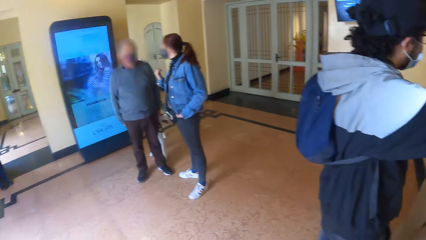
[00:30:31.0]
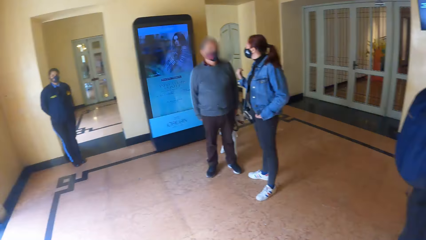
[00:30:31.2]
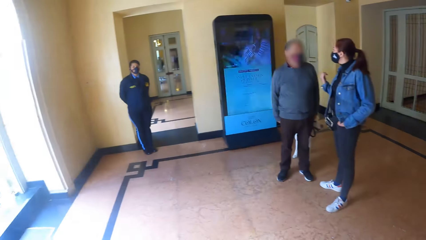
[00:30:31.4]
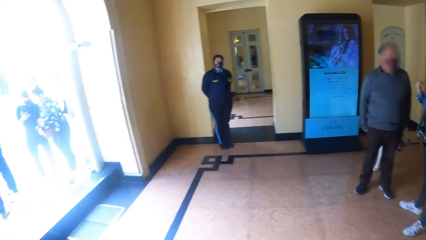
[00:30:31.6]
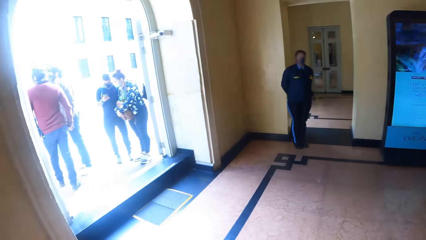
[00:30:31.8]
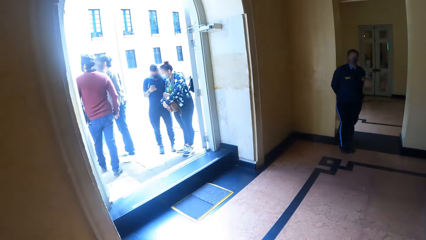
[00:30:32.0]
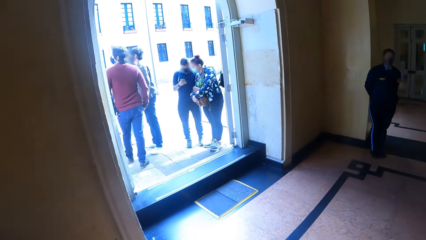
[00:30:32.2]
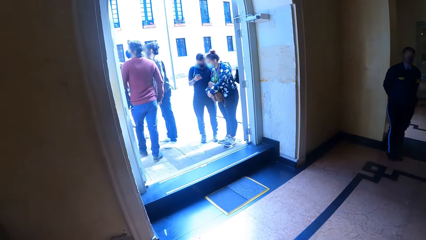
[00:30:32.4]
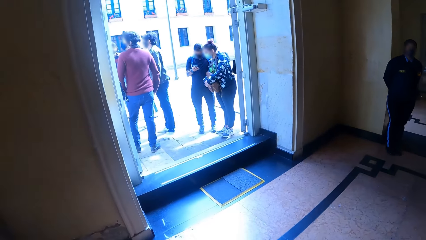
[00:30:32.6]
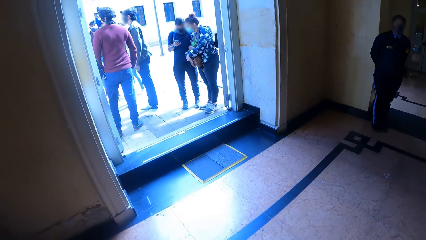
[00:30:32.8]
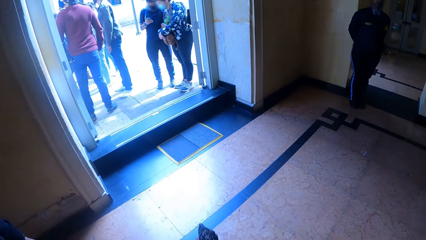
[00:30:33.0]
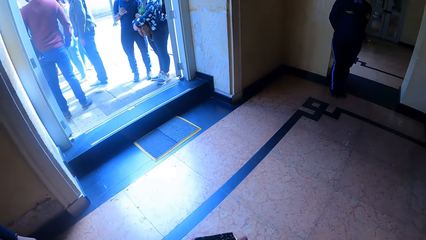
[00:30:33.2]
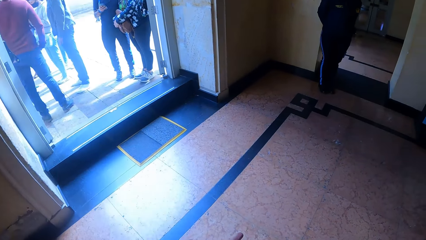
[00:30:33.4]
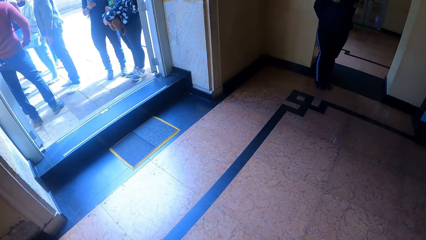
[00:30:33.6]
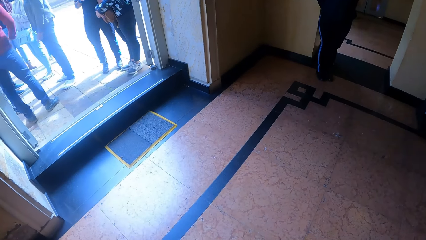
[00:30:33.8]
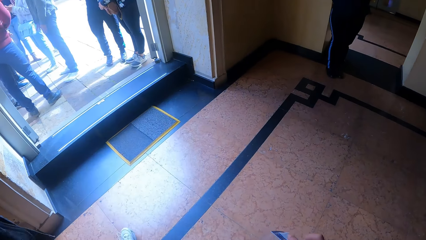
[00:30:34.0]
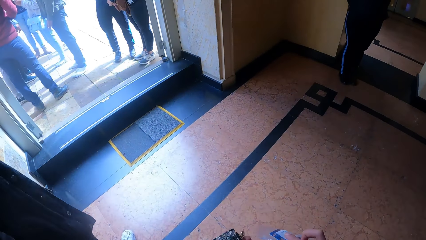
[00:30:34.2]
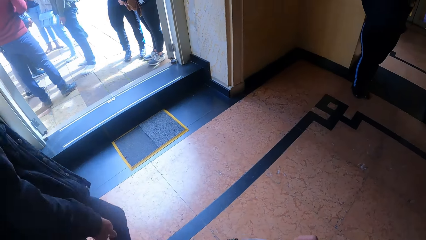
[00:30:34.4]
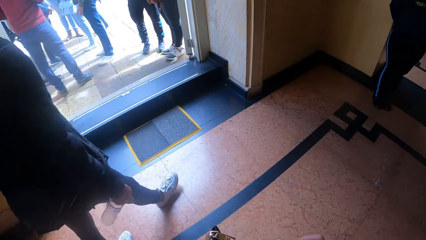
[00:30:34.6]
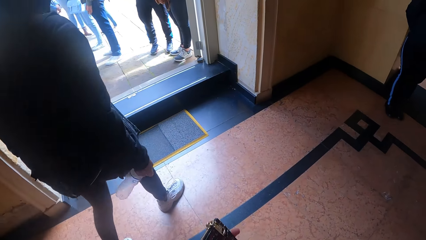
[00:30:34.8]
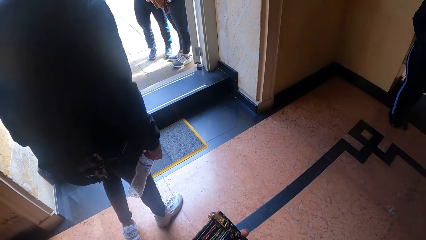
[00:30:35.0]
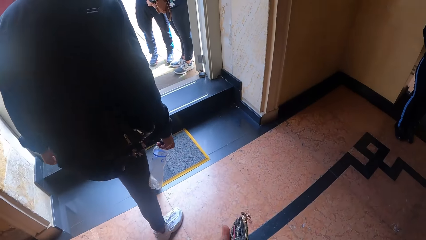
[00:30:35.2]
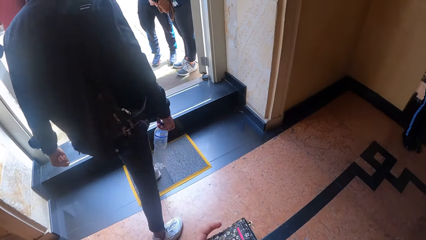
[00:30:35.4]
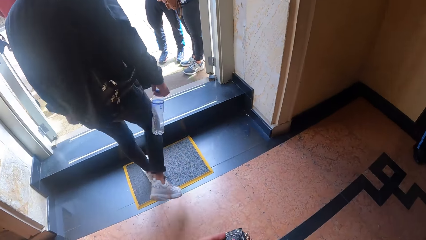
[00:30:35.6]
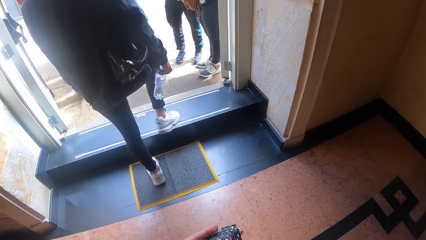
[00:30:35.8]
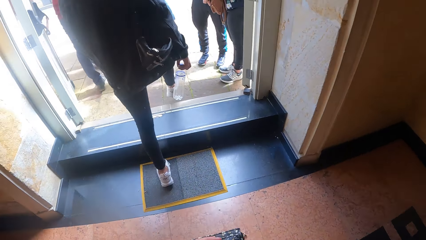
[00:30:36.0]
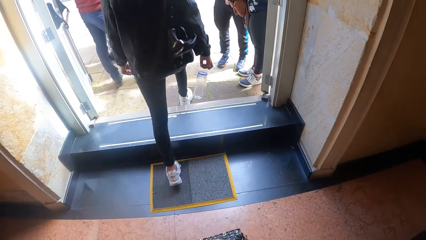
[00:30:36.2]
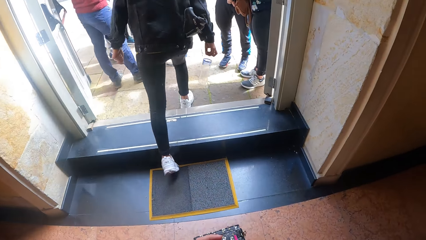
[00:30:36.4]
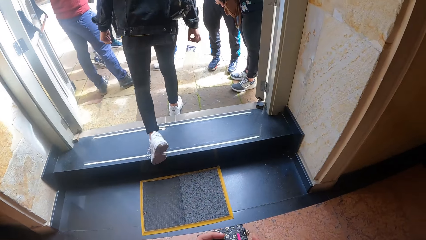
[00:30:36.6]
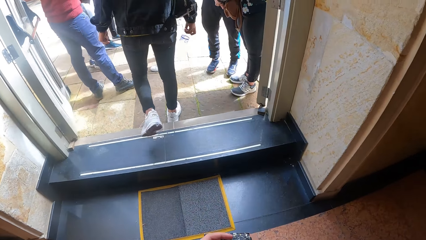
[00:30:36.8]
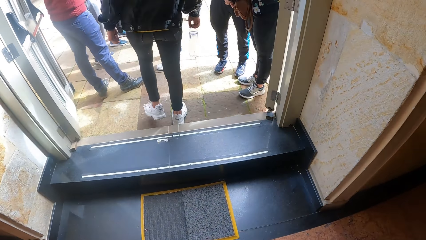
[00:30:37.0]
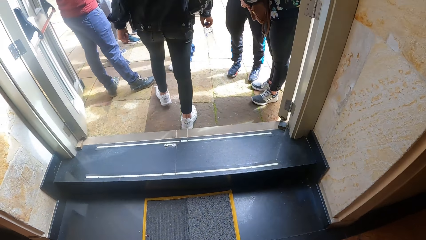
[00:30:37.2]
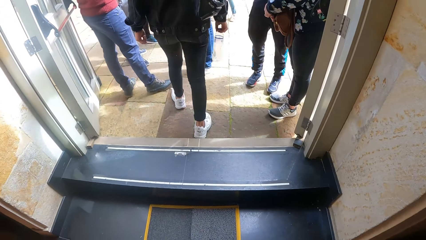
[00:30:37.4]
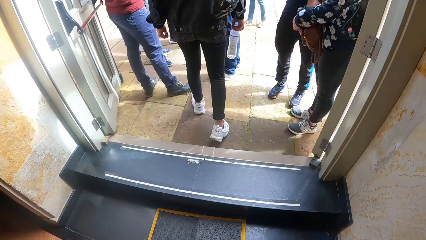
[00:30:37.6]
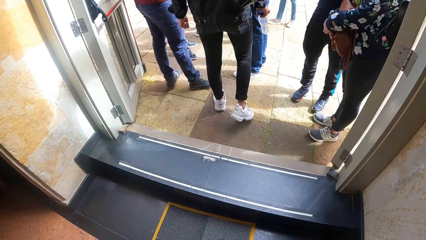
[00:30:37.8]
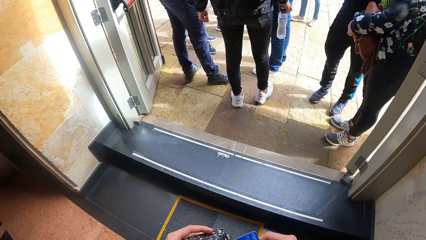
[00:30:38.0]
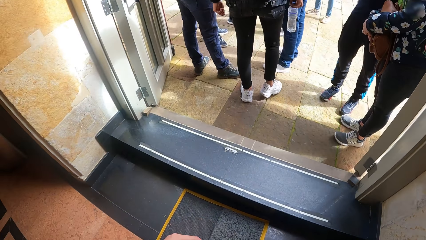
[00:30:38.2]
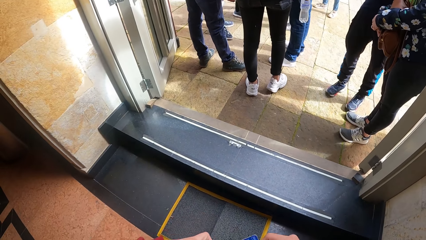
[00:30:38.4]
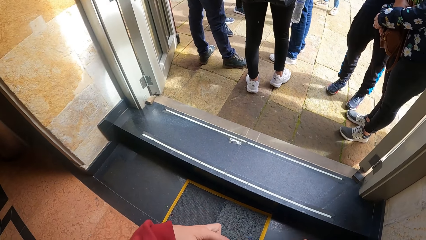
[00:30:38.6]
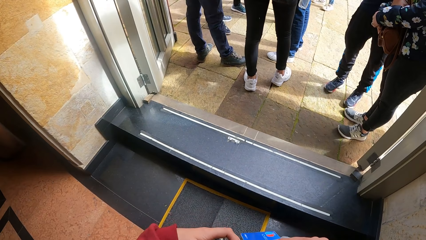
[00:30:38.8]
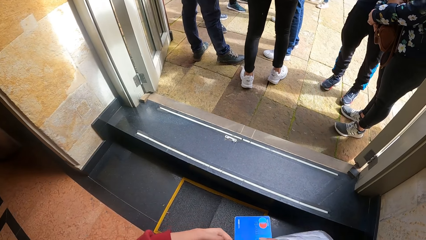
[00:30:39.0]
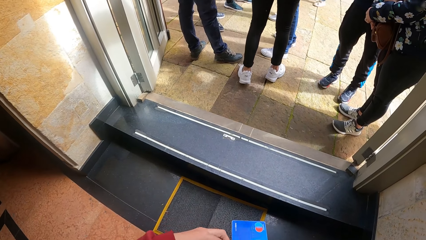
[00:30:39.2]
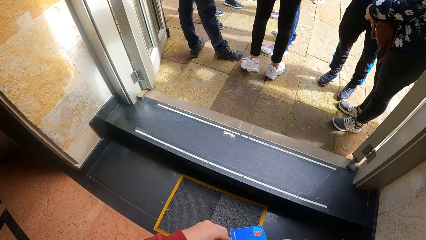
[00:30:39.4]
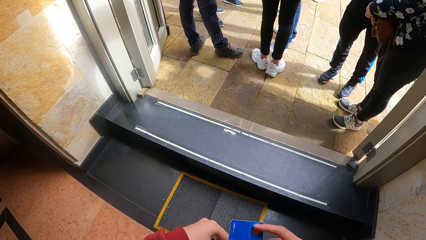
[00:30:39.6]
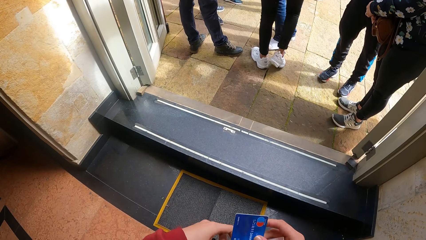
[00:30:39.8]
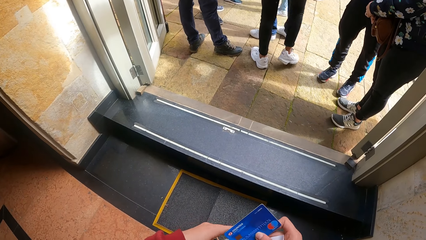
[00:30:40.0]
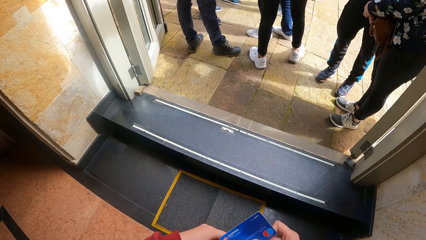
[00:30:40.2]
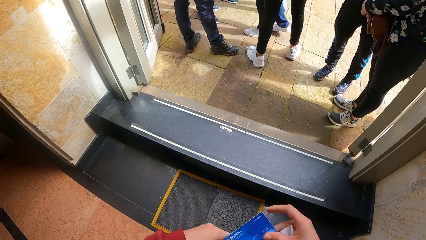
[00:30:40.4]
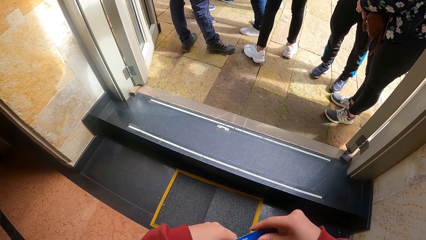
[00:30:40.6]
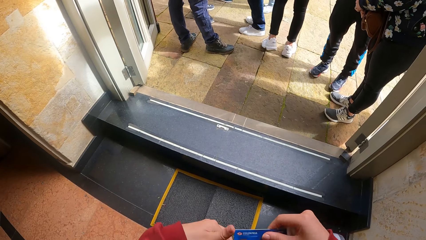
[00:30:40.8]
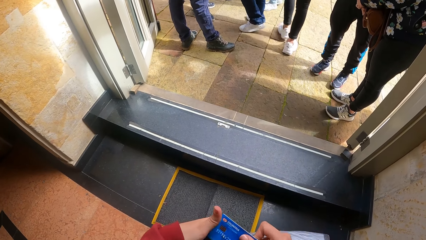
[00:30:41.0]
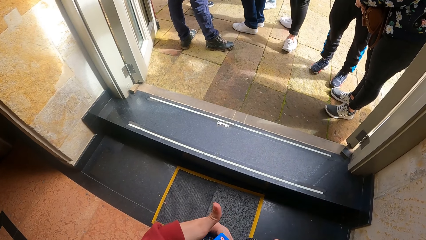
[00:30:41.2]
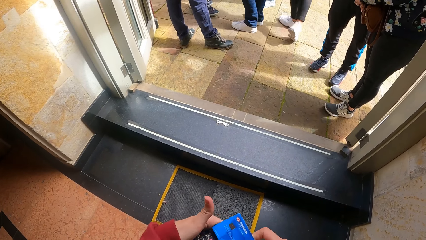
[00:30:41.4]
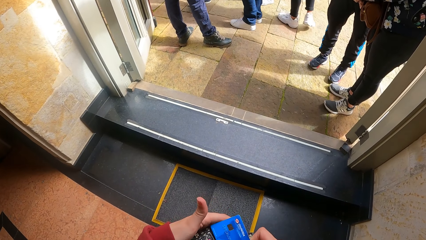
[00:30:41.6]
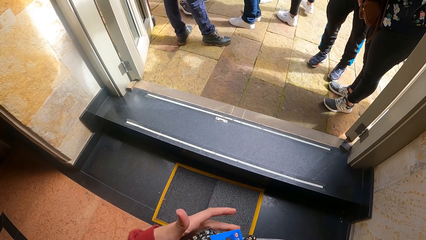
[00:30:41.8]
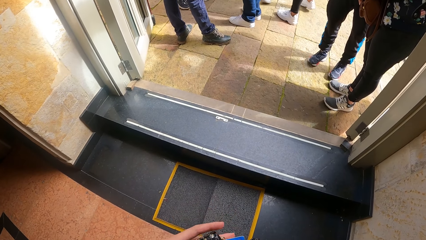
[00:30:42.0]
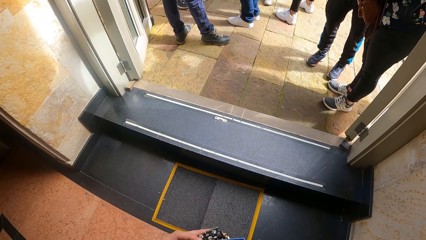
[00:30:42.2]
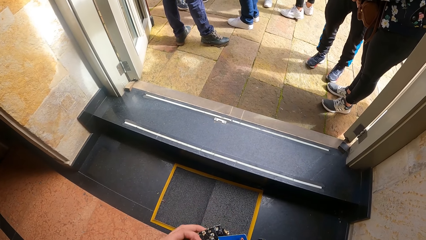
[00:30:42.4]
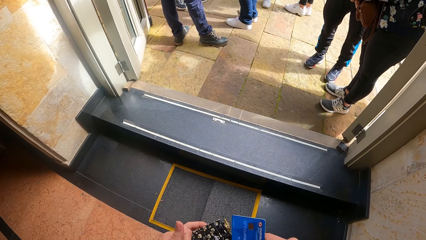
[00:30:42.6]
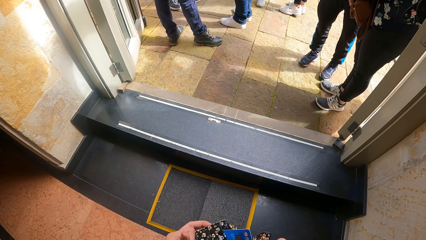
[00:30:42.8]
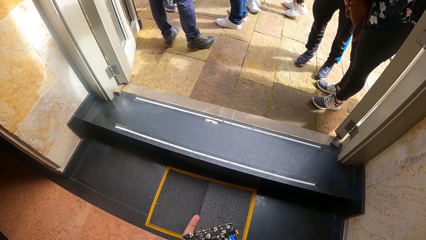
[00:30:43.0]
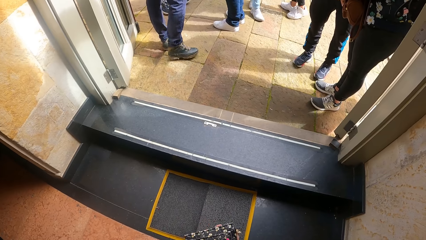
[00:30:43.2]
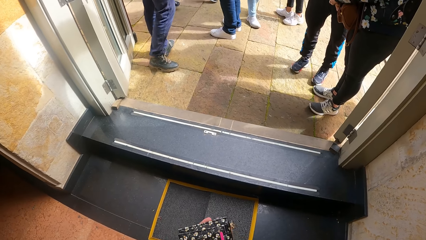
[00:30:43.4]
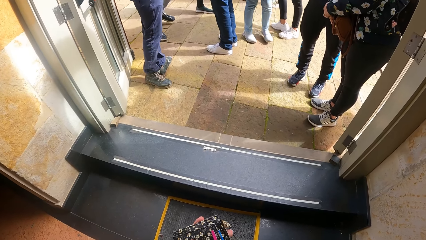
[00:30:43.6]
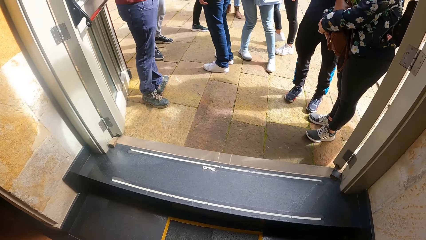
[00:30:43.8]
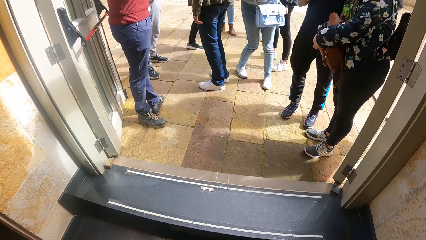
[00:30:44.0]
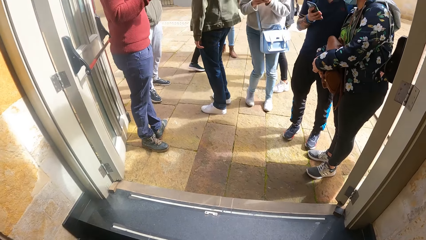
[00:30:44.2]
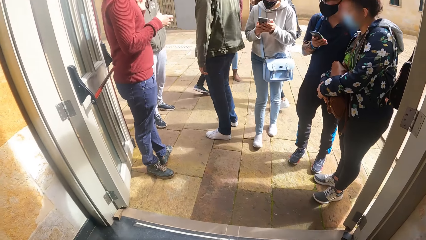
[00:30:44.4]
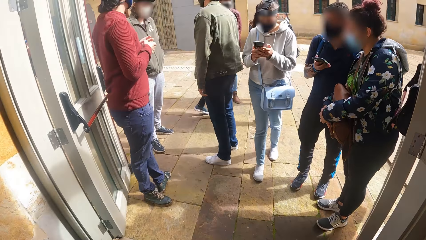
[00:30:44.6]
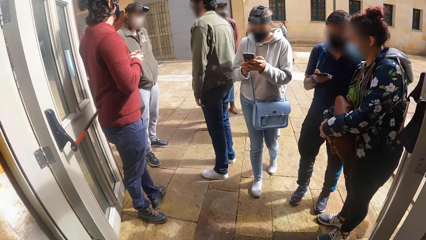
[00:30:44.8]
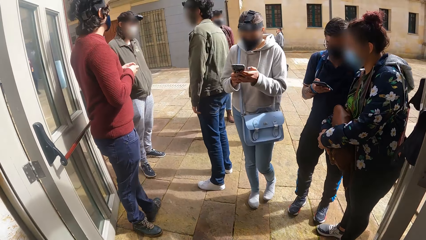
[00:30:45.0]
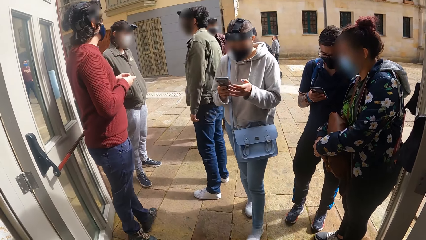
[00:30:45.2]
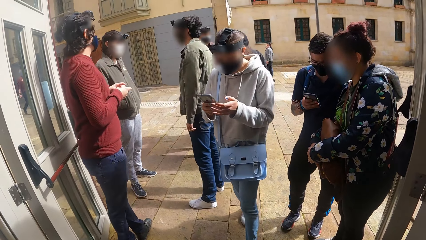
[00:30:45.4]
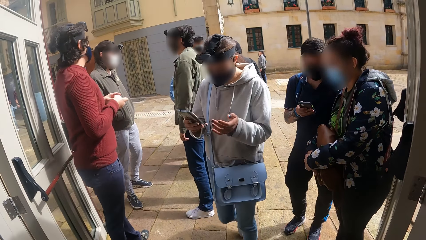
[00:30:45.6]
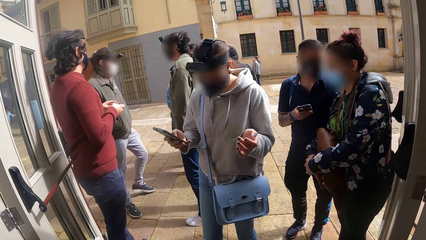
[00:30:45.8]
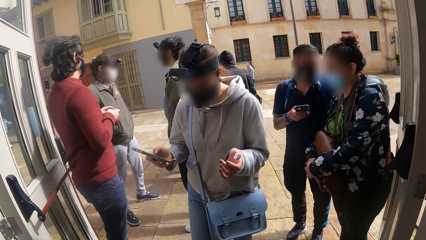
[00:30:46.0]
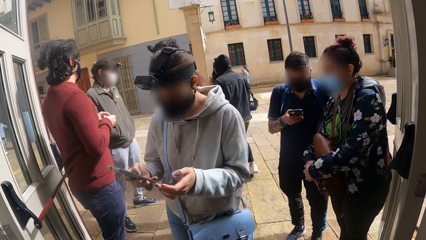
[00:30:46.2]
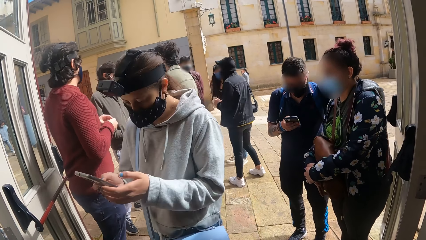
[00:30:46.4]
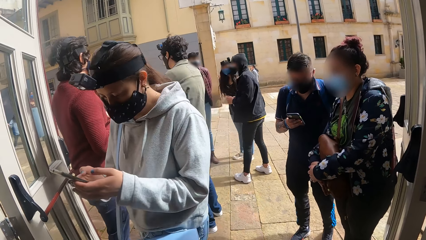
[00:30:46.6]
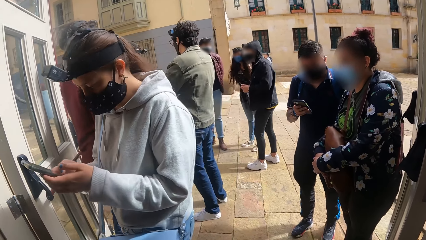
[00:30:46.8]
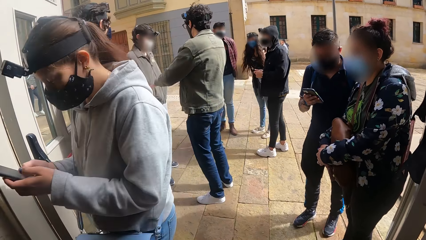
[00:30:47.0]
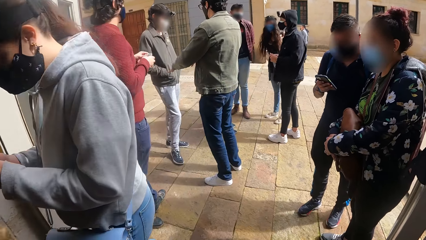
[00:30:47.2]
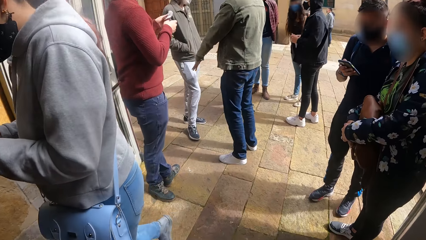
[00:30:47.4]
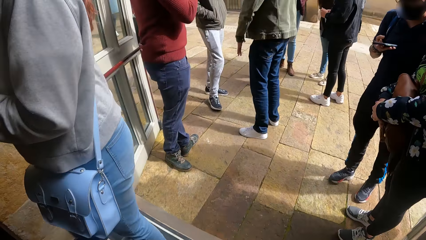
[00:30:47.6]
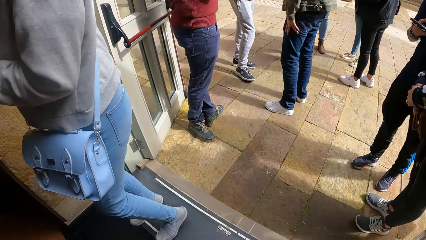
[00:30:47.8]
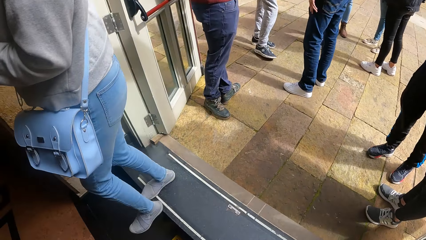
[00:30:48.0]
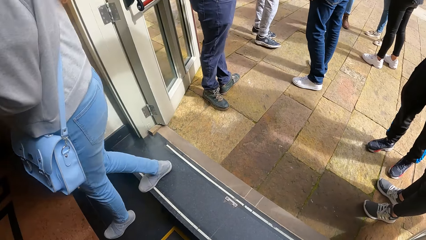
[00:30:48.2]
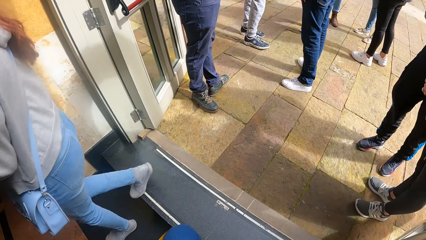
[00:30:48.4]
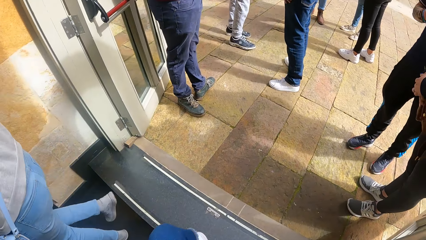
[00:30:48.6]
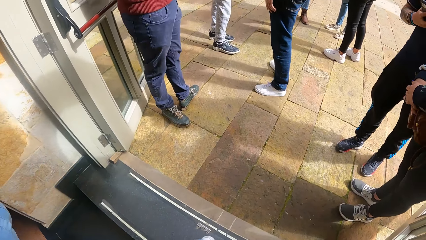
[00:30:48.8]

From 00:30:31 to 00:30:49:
The camera wearer walks towards the entrance of the shop. The man walks out of the shop. The camera wearer puts the card in her right hand in a wallet in her left hand. A woman walks past the camera wearer.
